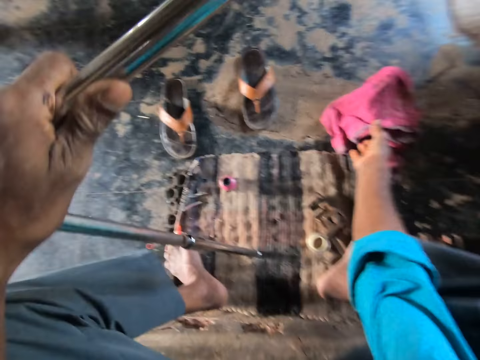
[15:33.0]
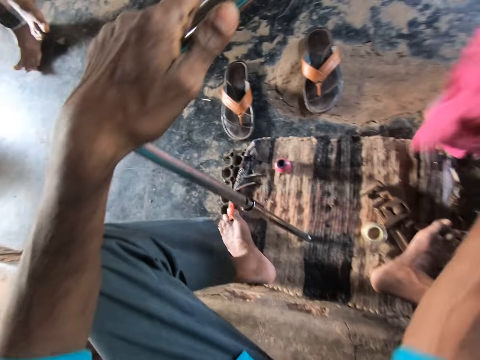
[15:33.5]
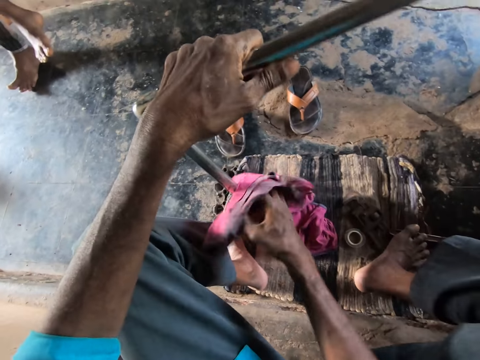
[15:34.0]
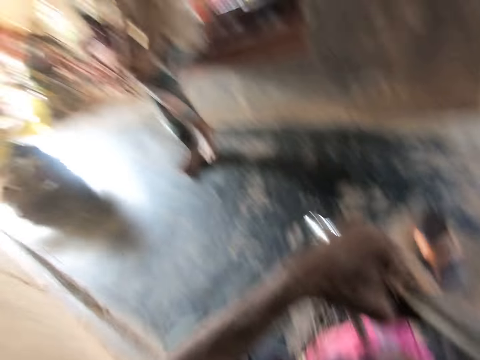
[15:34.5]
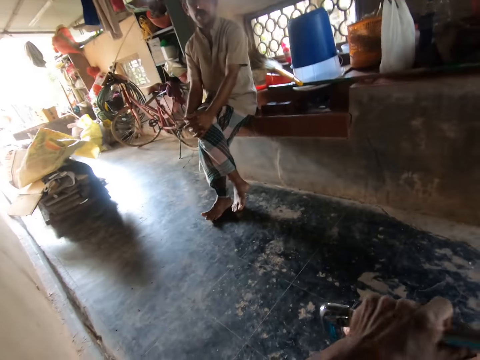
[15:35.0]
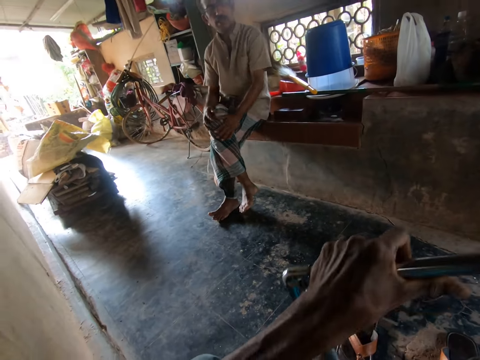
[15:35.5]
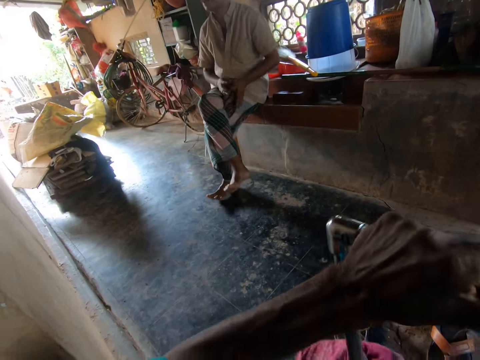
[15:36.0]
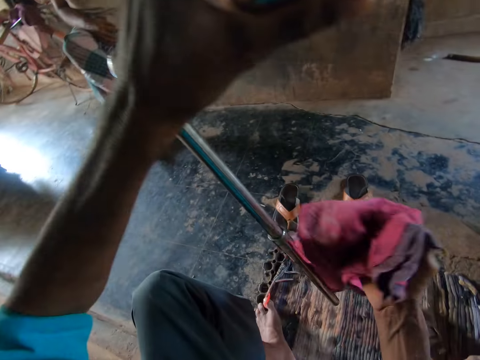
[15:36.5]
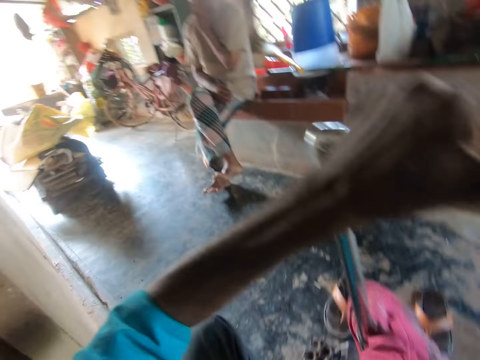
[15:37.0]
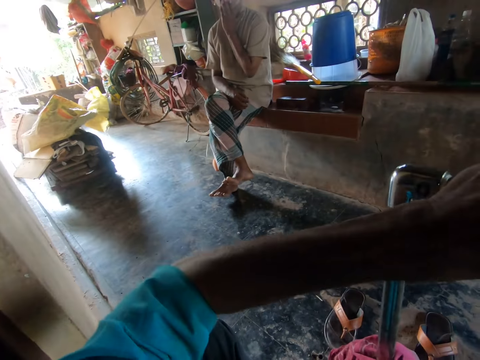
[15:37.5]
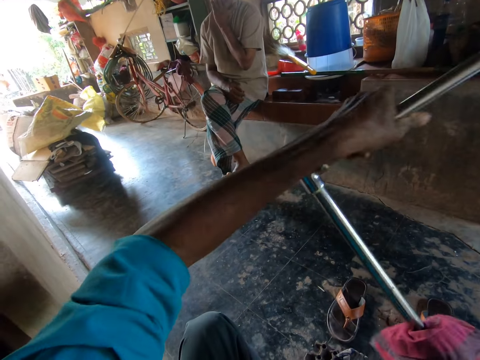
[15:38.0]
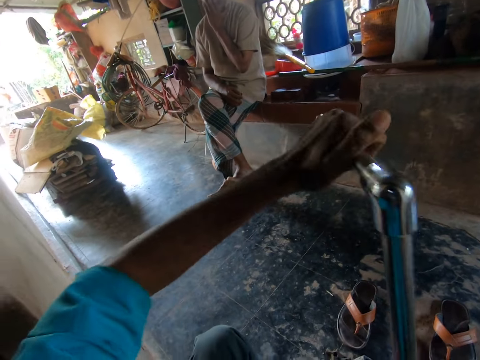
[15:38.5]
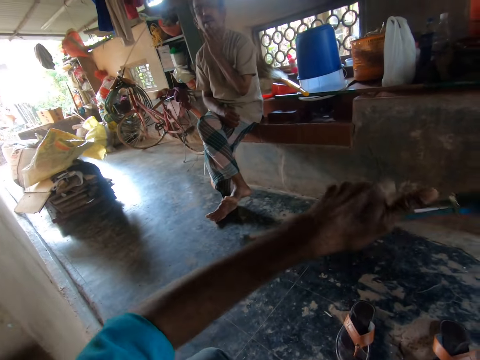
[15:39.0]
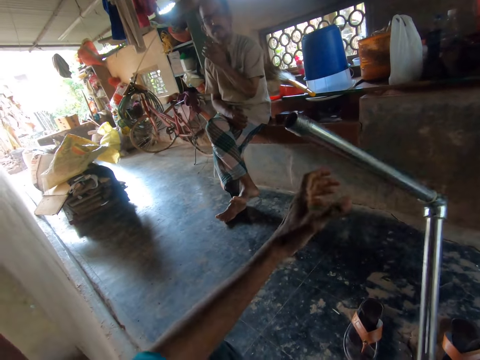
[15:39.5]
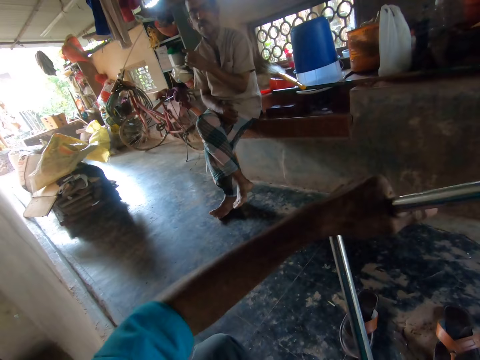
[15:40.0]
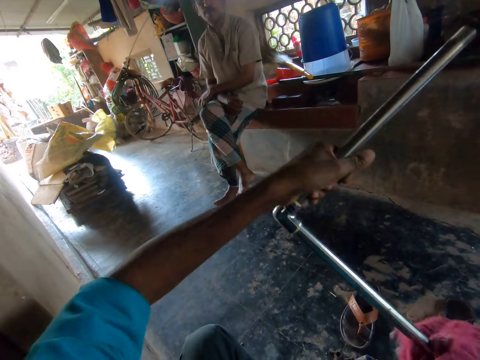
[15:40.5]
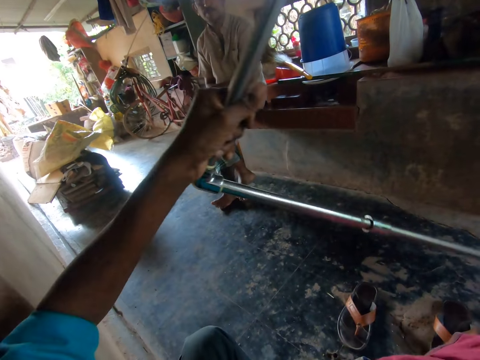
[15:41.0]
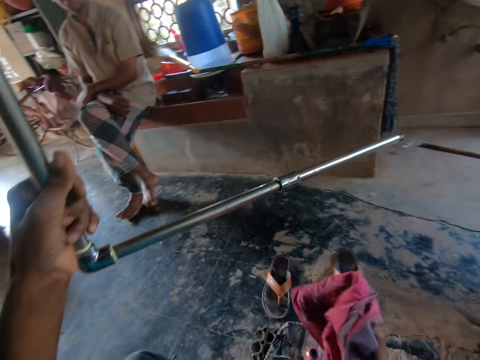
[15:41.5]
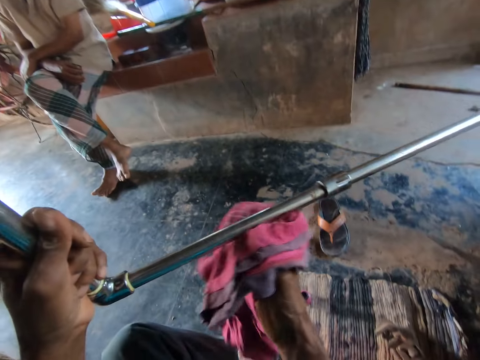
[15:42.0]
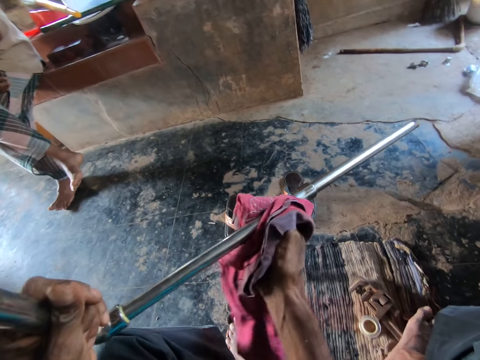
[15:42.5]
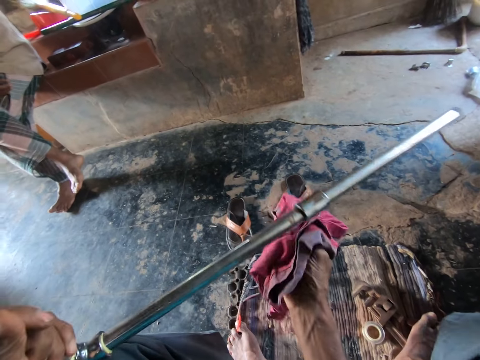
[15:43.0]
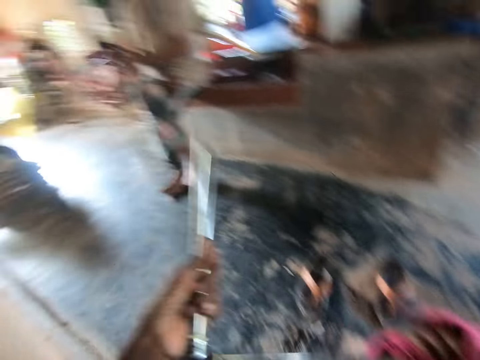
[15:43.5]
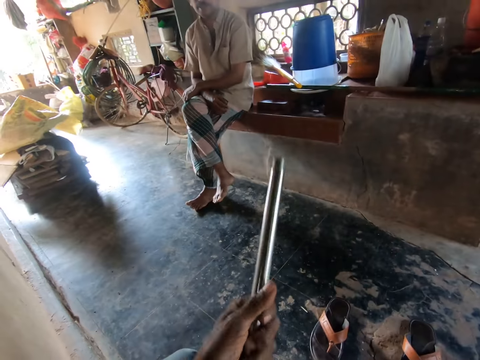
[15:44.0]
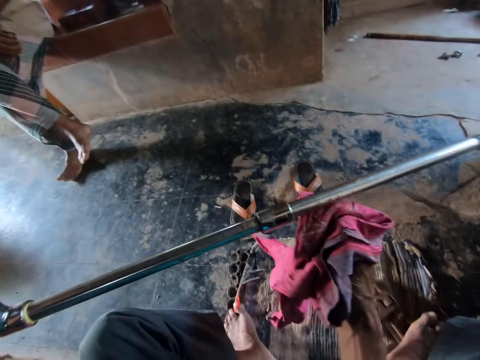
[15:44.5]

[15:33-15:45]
The camera wearer picks the rag from the floor with his right hand. He cleans the pipe in his left hand with the rag in his right hand. He turns the steel pipe in his left hand with the rag in his right hand. He cleans the pipe in his left hand with the rag in his right hand.

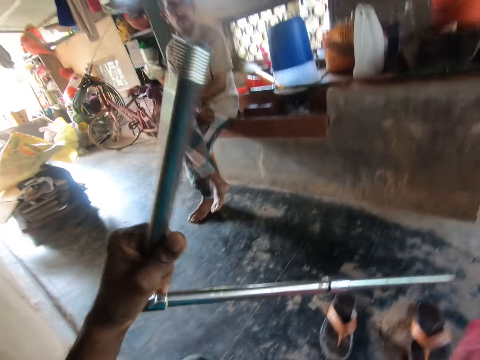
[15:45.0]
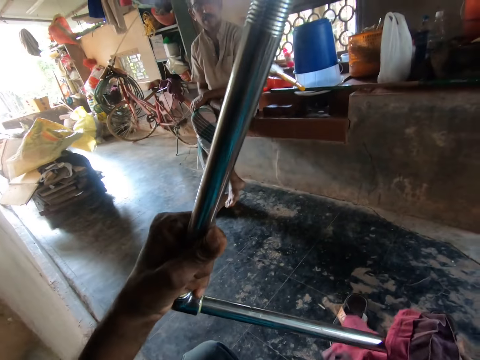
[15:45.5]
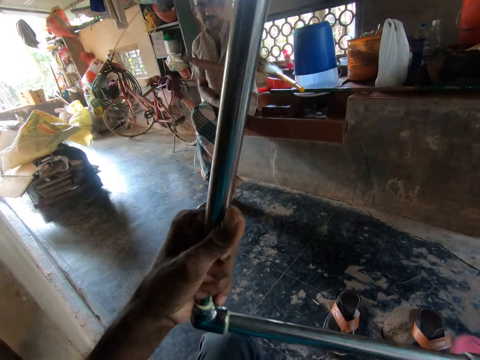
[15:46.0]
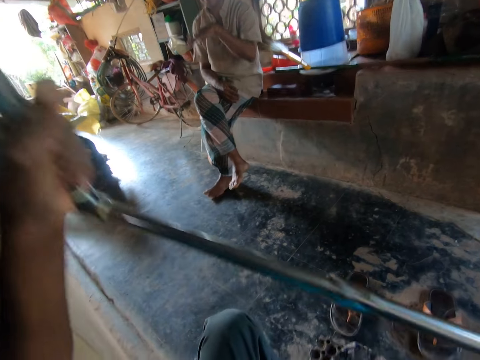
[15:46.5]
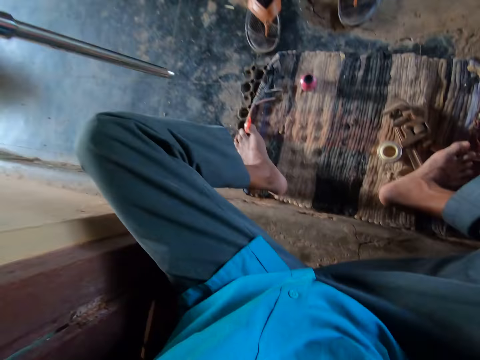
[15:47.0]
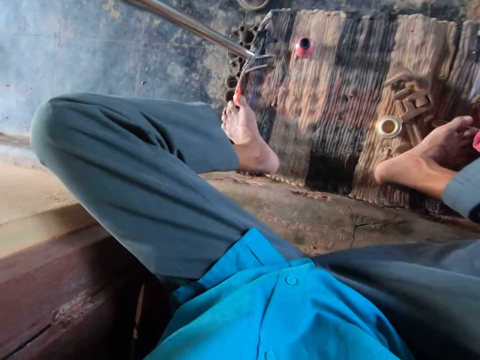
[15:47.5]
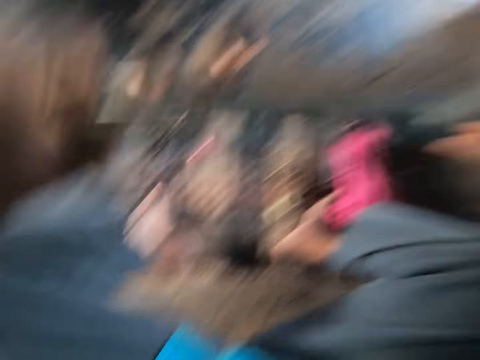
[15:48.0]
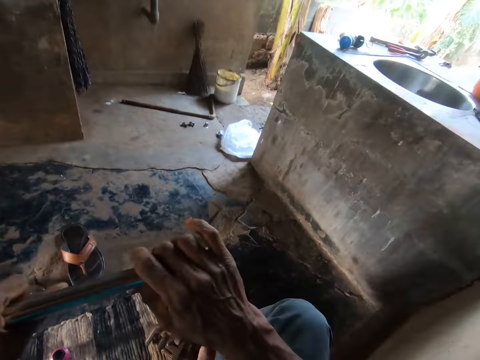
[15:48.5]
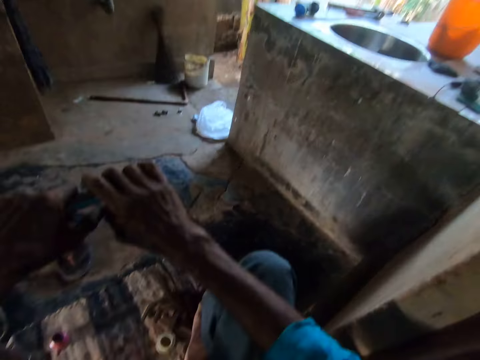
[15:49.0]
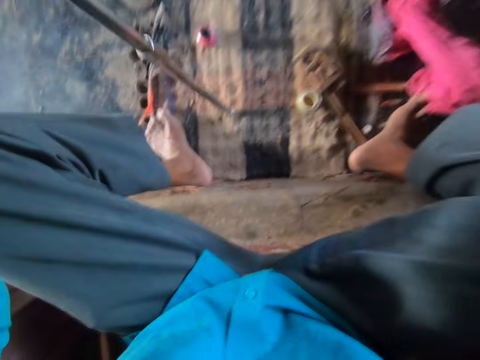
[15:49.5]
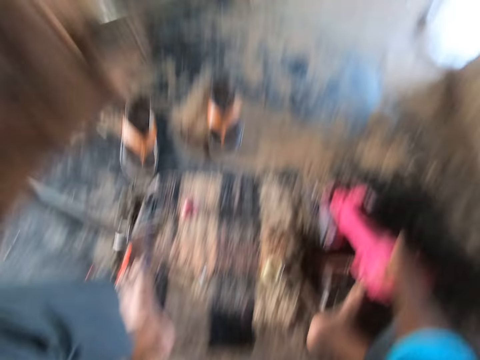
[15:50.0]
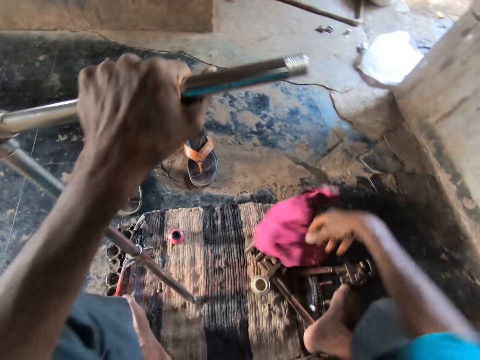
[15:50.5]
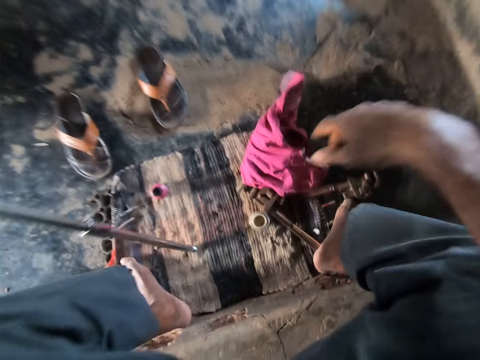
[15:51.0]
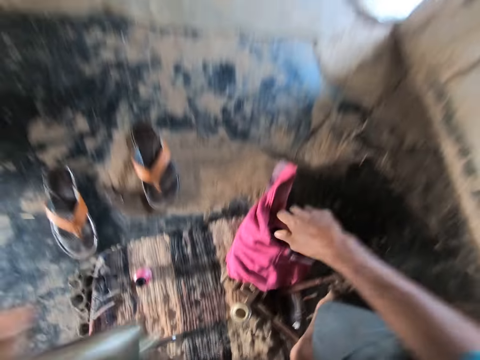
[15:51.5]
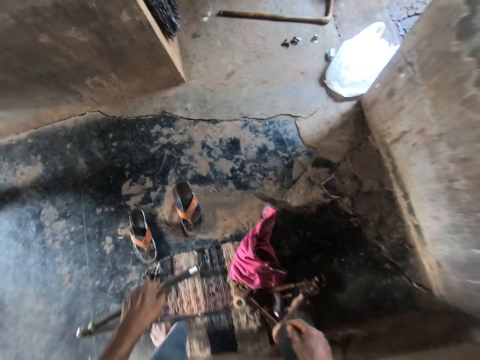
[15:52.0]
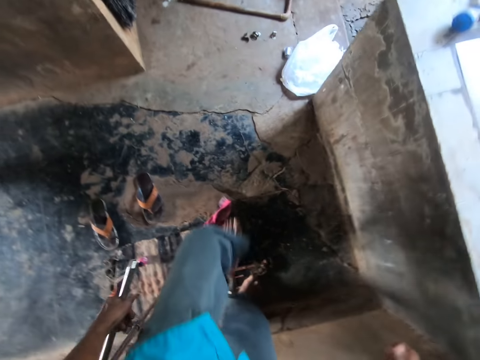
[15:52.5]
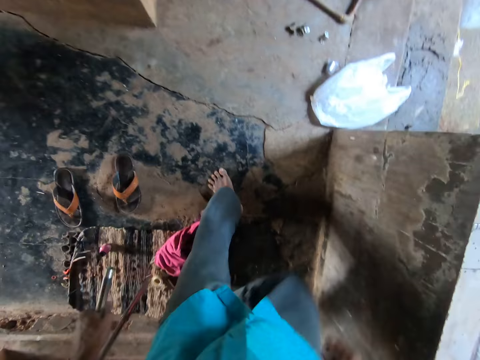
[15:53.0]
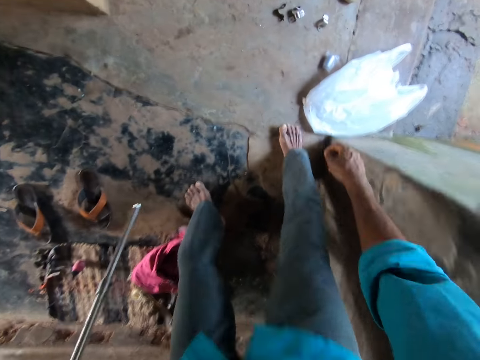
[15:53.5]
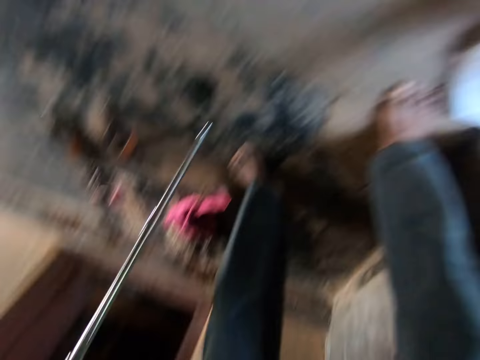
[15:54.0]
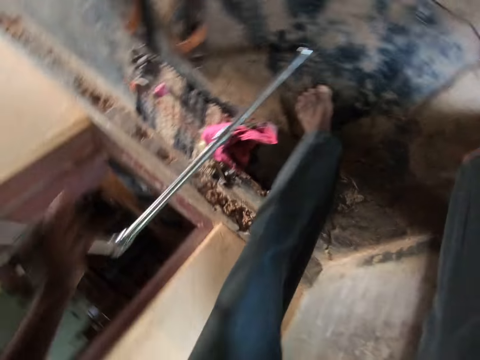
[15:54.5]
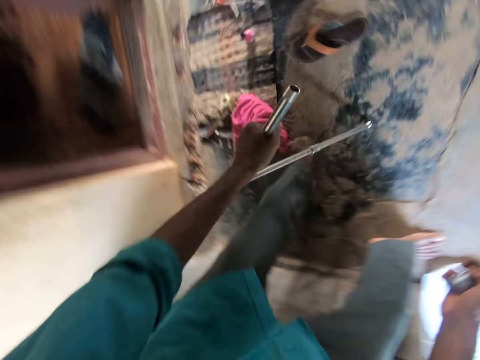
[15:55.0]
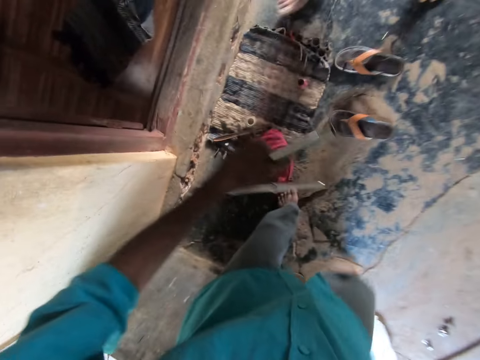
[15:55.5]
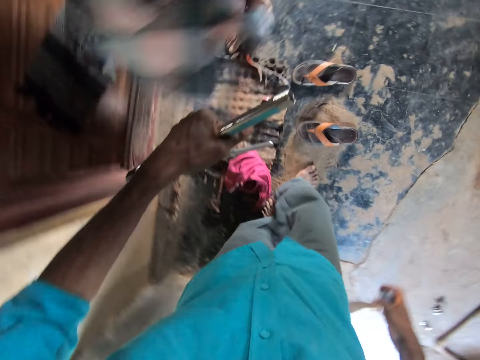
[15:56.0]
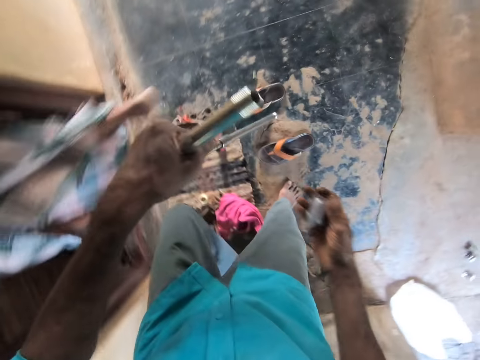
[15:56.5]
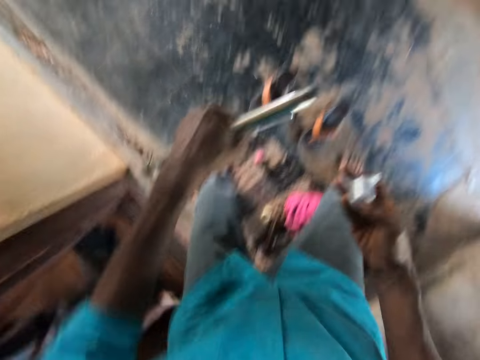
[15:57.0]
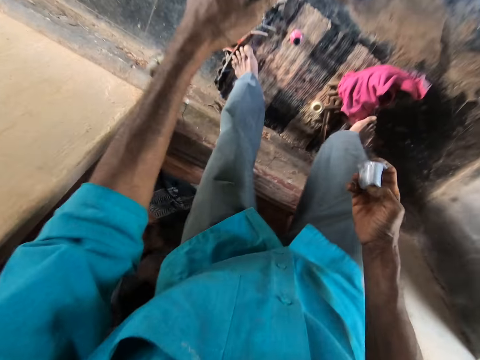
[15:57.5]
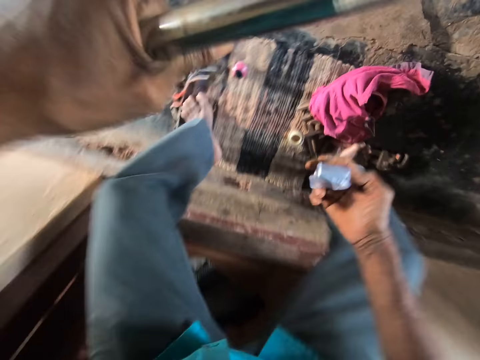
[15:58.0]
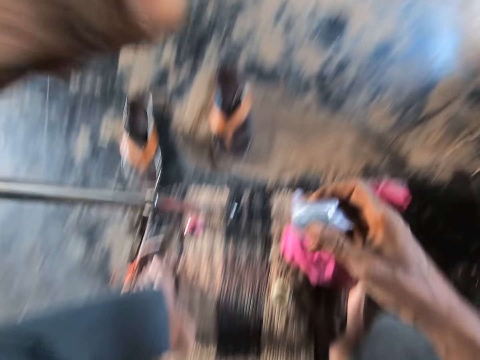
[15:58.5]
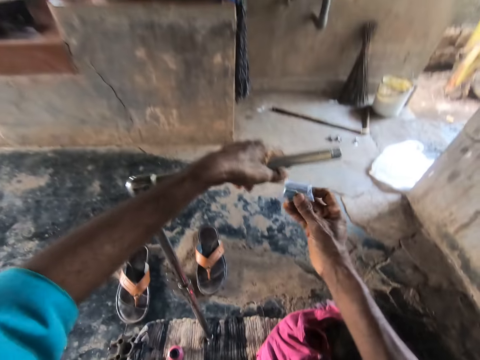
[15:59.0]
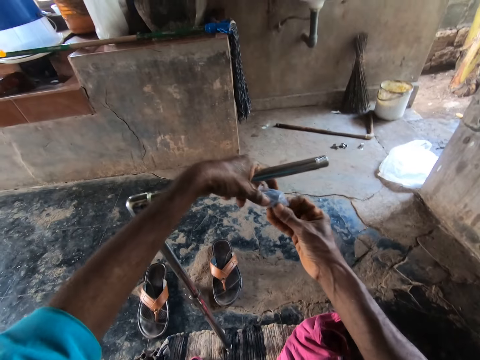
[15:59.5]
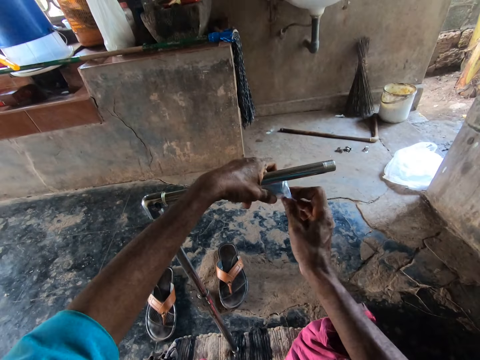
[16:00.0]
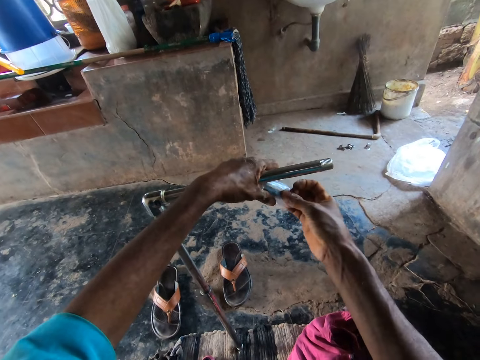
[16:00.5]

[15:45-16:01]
The camera wearer wipes a rod with a cloth. He drops the cloth on the floor. He holds the steel pipe with his right hand. He repositions his left hand on the steel pipe. He moves the rag on the mat with his right hand. He walks around the workshop. He picks a nylon from the floor with his right hand. A man walks around the workshop. The camera wearer sits. He opens the nylon with both hands.
